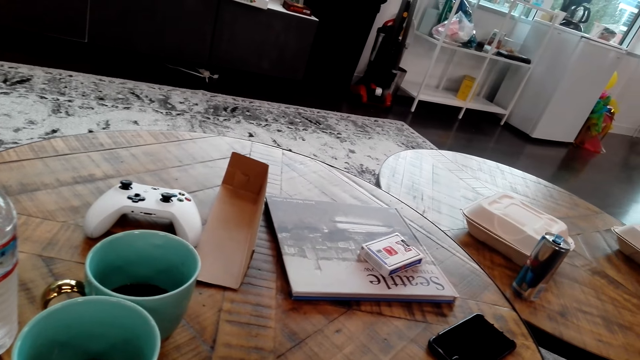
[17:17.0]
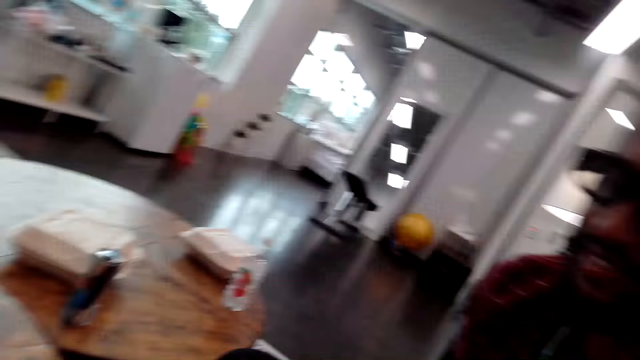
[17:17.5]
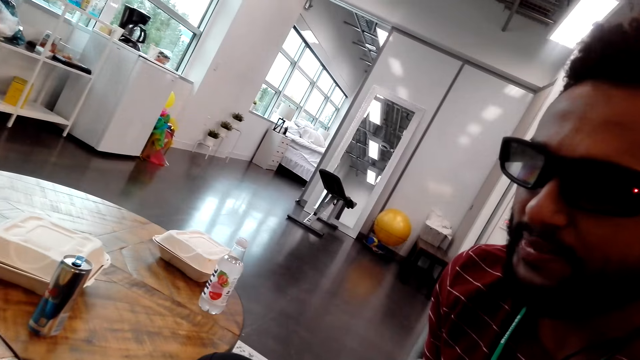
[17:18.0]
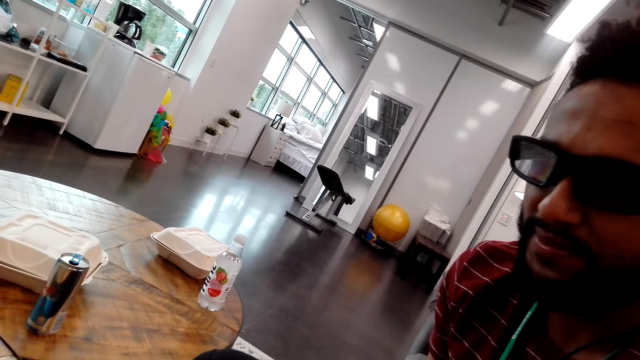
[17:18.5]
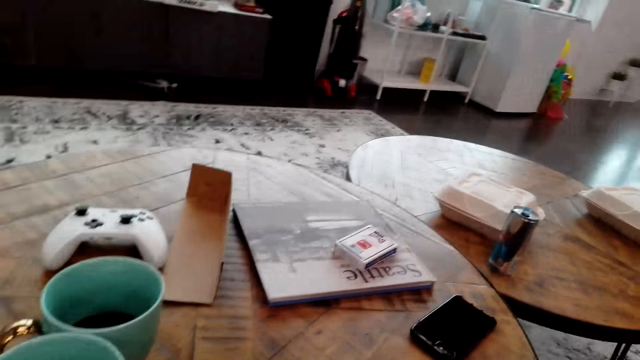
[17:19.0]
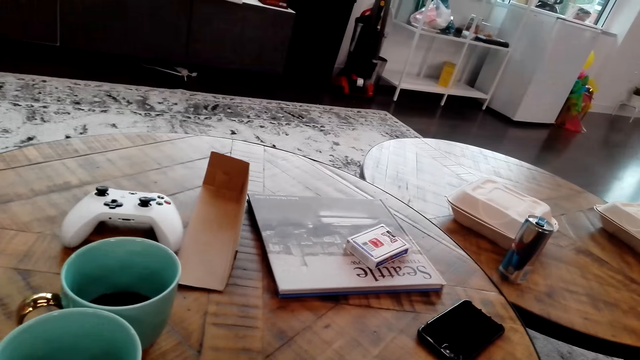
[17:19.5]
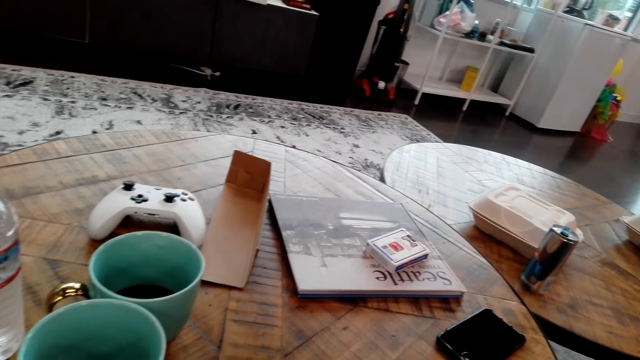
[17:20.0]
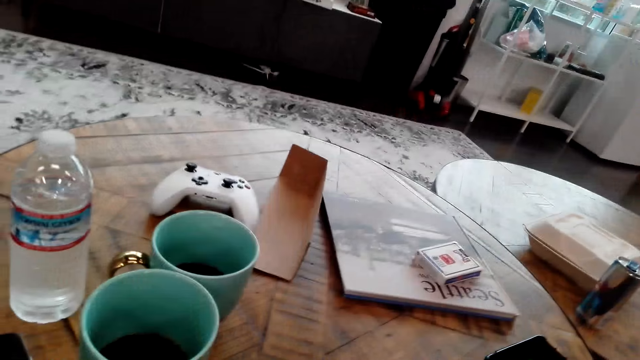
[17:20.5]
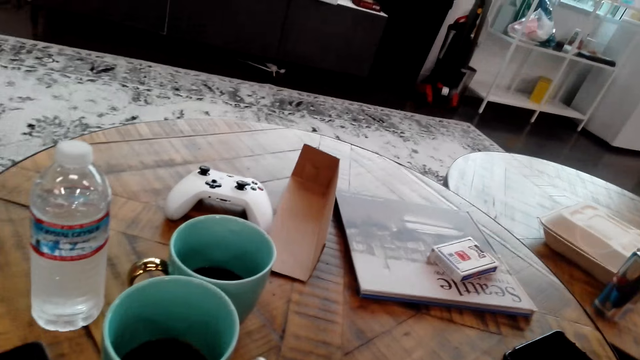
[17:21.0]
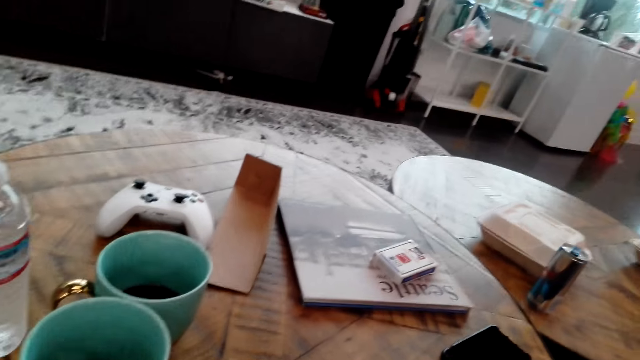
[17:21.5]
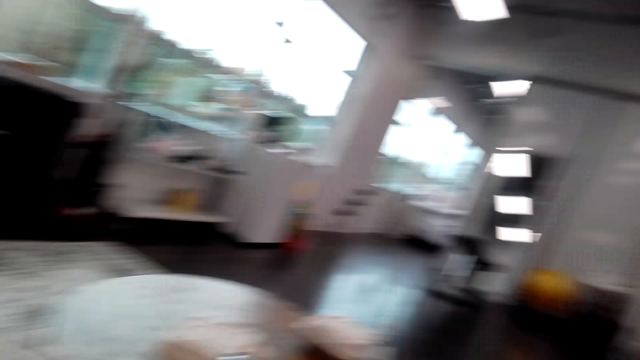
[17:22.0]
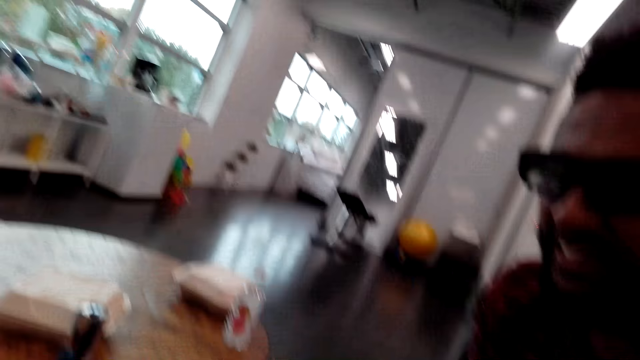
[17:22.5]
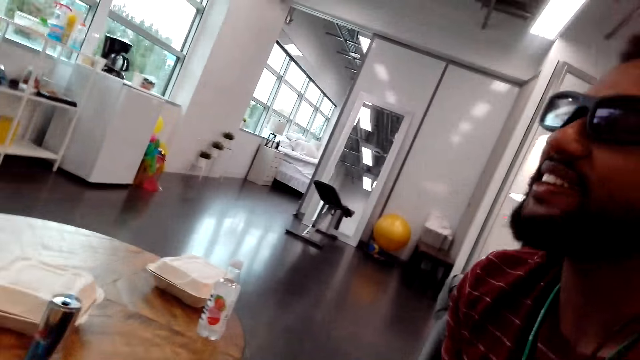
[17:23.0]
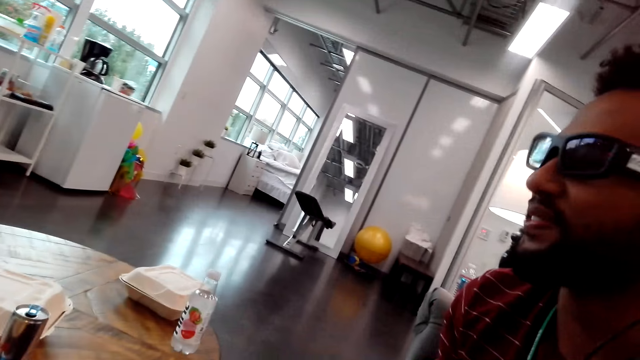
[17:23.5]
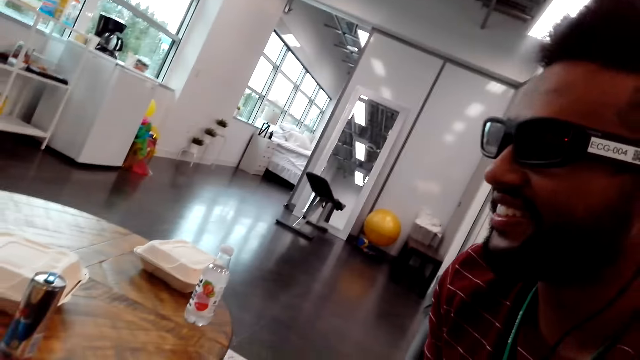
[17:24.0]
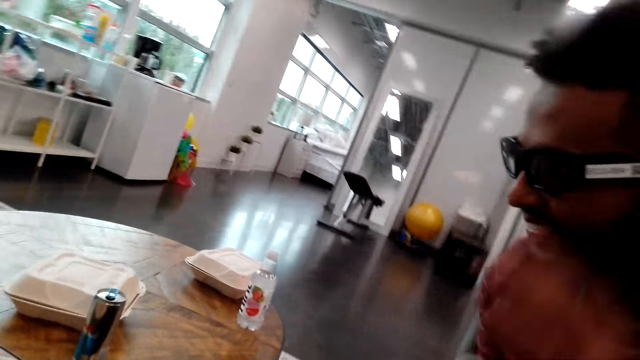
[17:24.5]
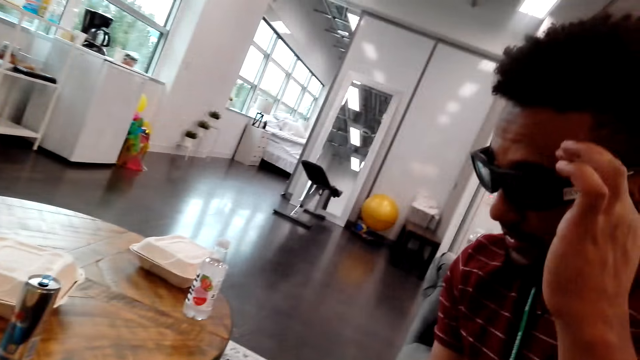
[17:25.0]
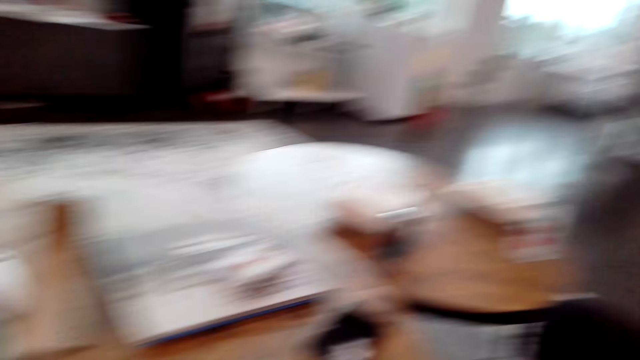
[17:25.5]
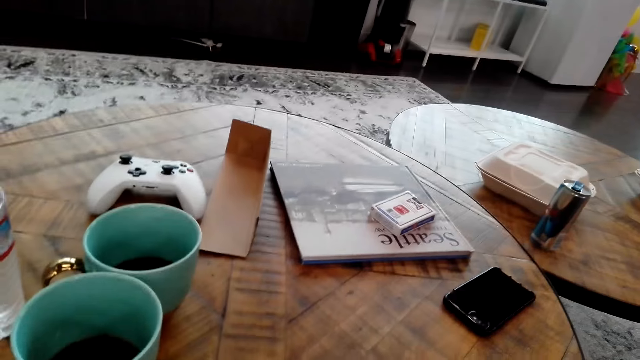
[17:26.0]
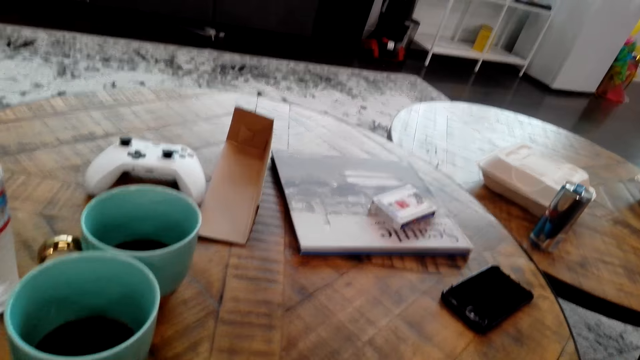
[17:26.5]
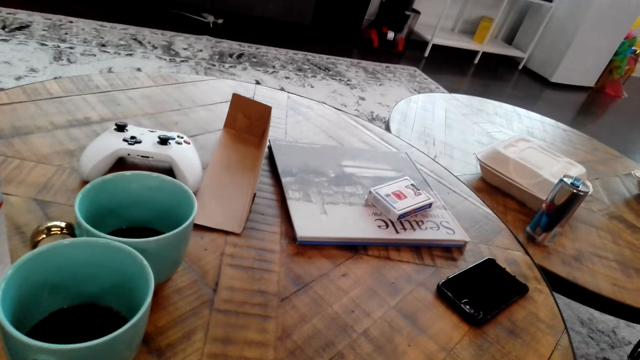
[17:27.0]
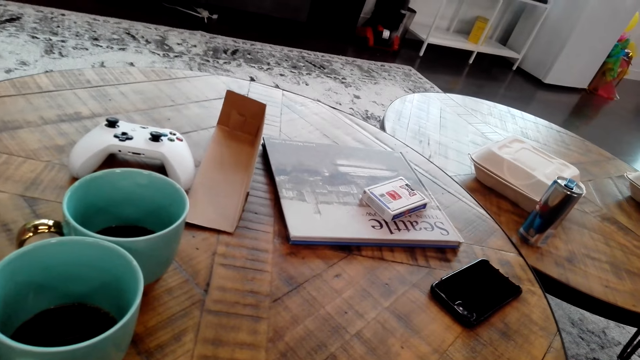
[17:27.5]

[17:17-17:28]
A man talks to the camera wearer. The man shakes his head. The man talks to the camera wearer. The man adjusts his glasses. The man touches spades.

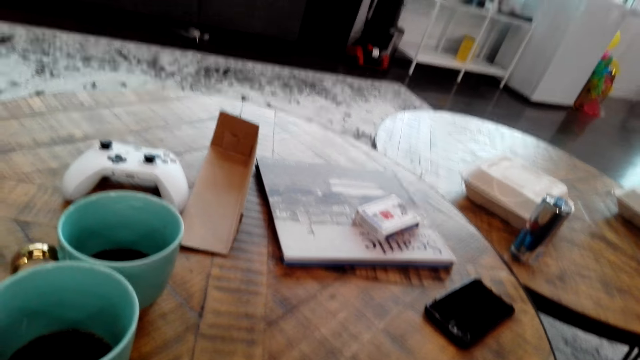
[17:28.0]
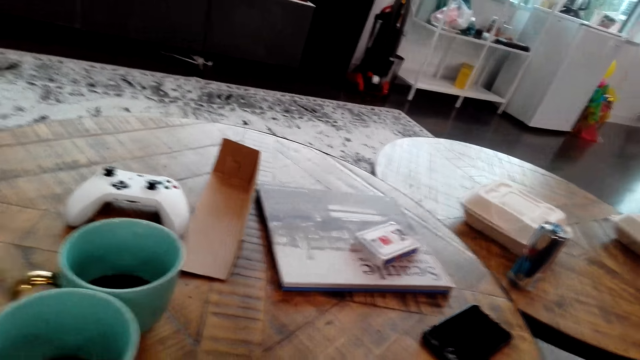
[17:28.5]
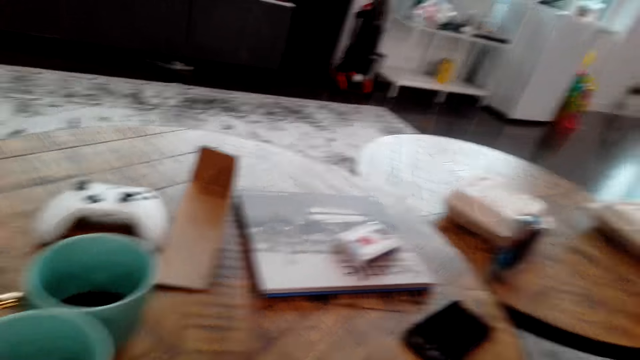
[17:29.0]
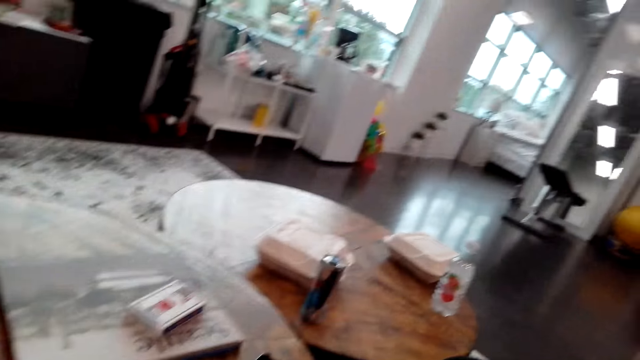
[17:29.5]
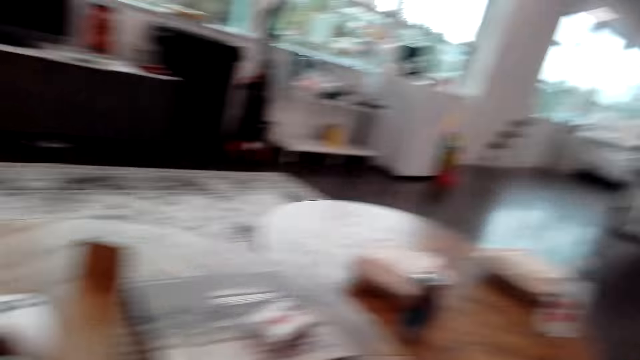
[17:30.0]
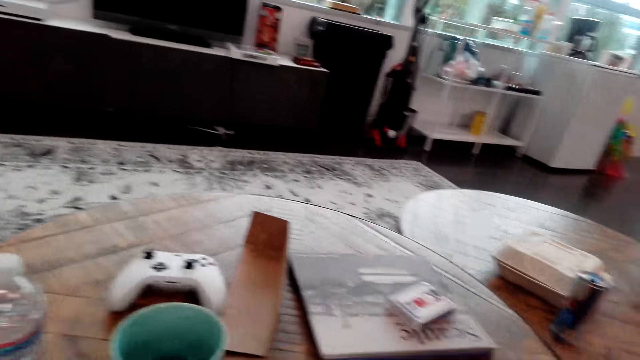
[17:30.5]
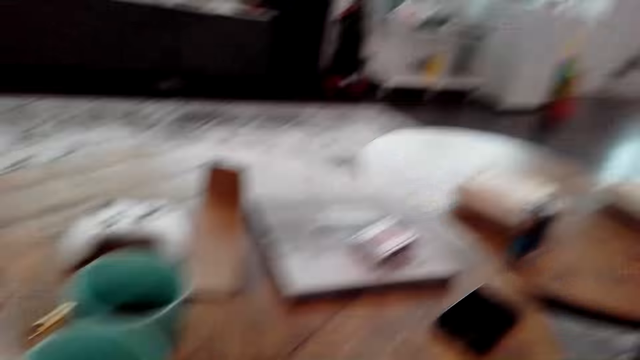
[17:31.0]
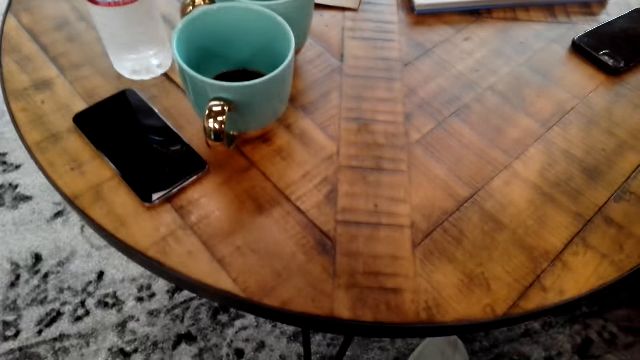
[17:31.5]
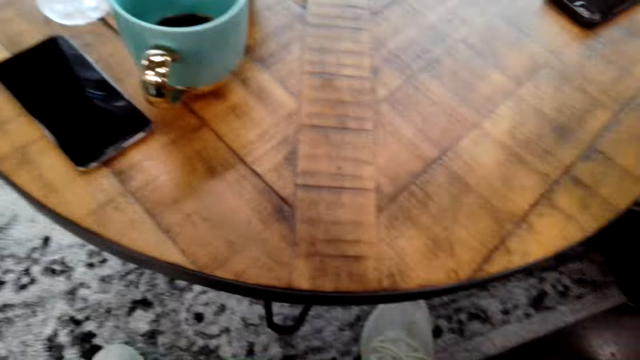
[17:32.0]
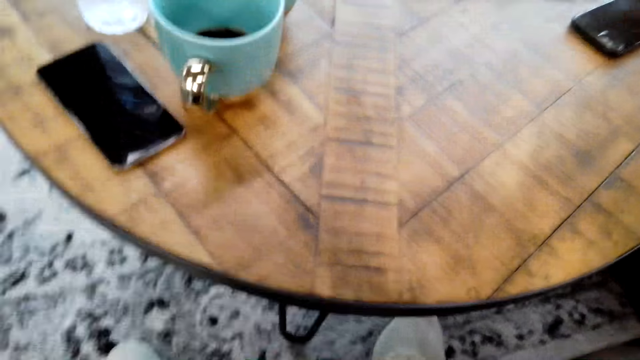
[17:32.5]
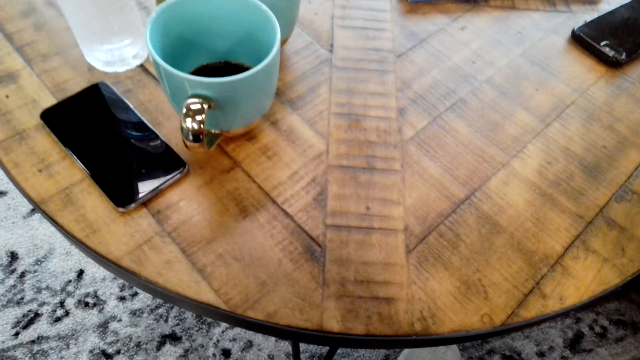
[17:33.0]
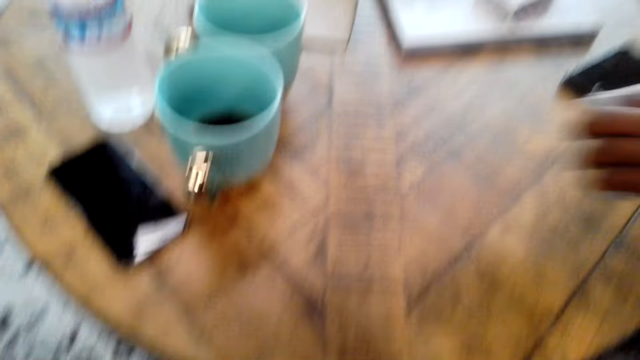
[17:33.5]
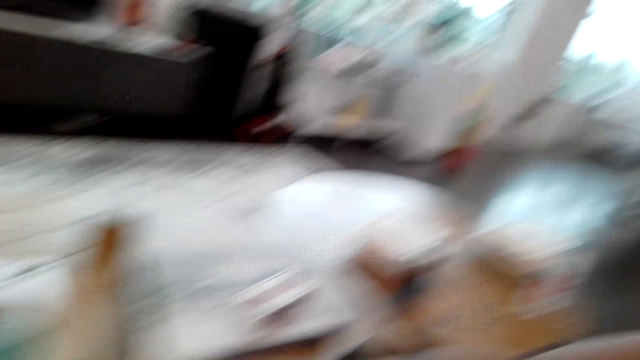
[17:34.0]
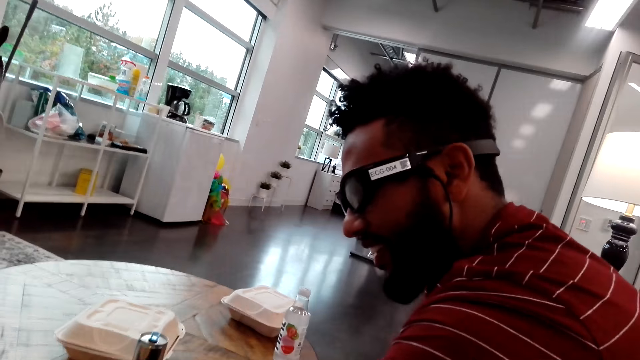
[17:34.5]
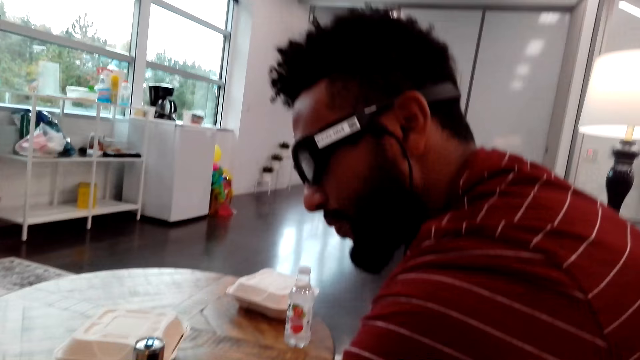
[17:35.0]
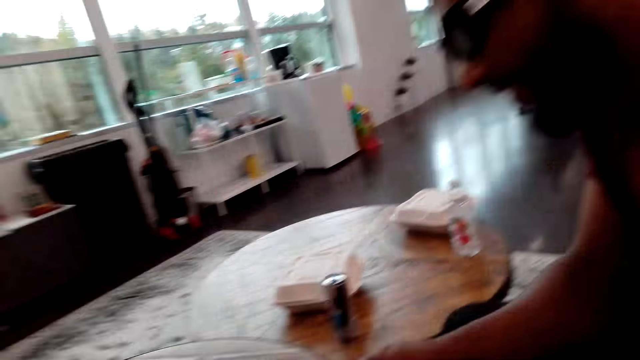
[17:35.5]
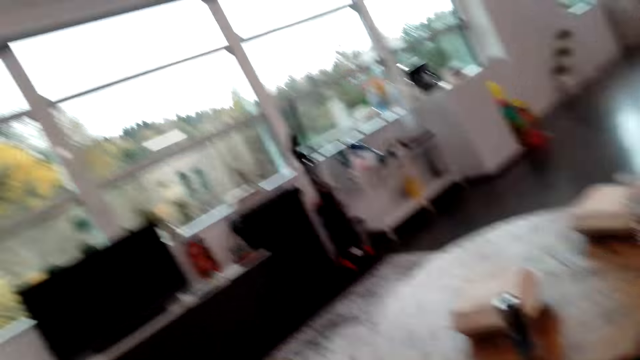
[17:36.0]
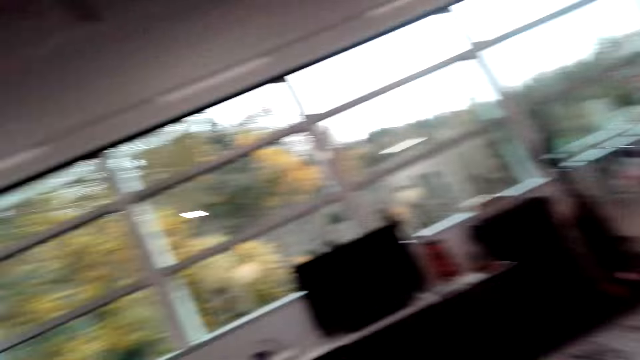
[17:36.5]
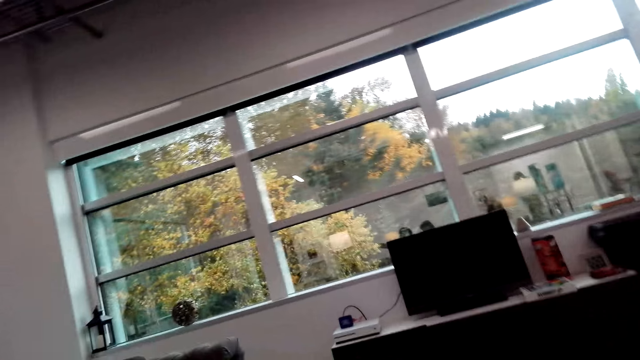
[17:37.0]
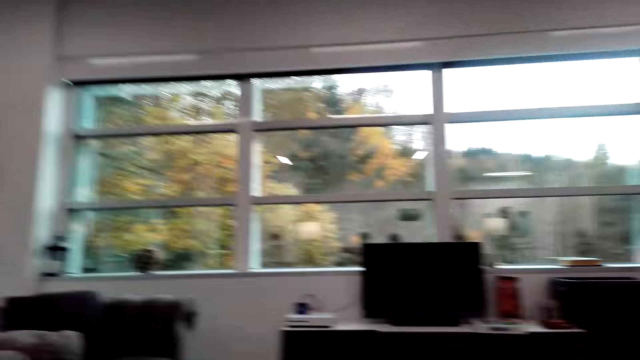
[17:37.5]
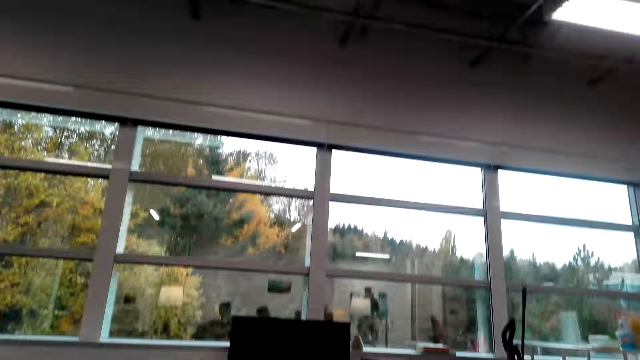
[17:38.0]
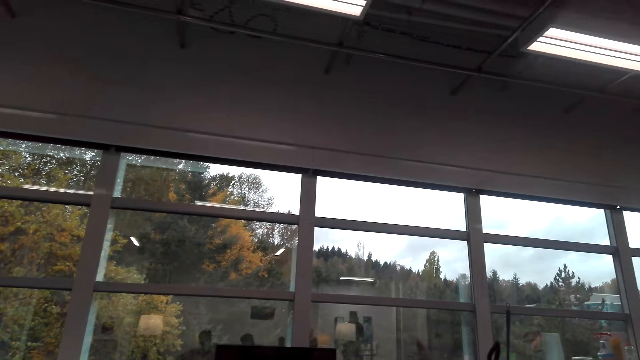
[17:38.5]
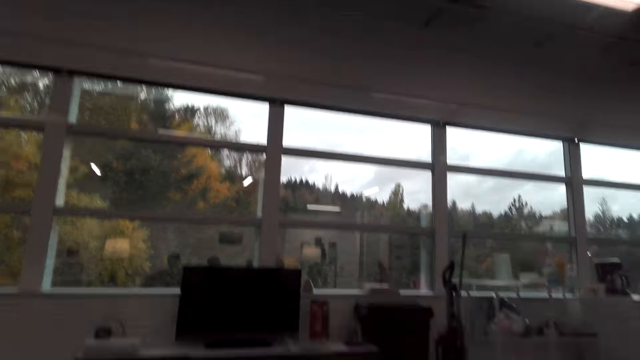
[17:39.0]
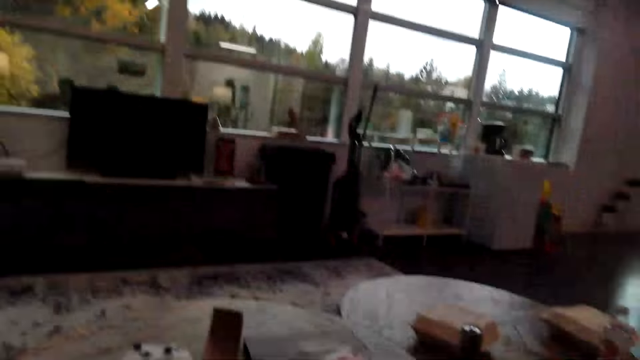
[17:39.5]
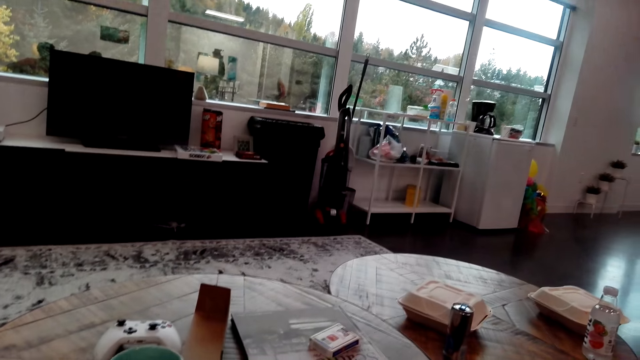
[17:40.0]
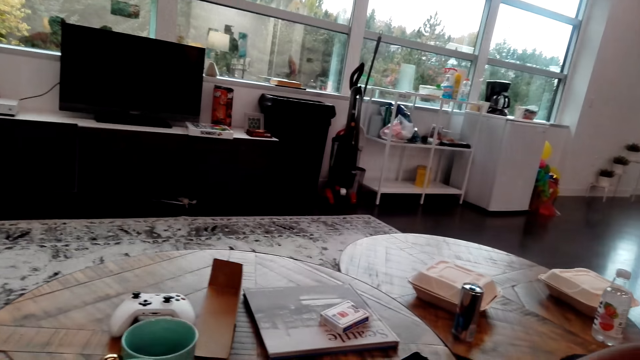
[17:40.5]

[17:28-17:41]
The man talks to the camera wearer. The camera wearer watches the background. The man moves his hand. The camera wearer looks around.
